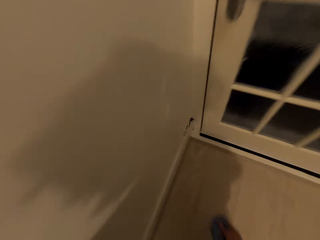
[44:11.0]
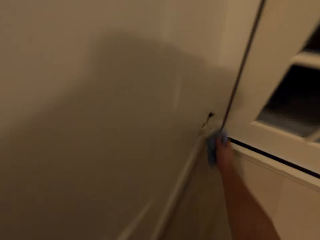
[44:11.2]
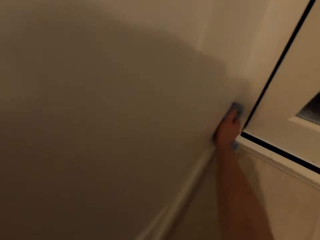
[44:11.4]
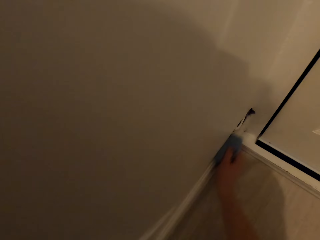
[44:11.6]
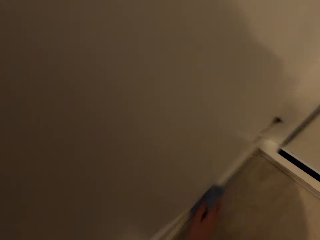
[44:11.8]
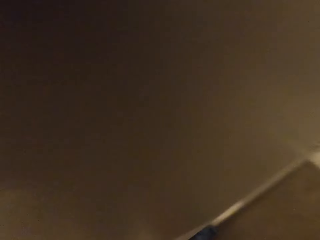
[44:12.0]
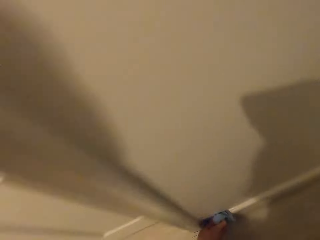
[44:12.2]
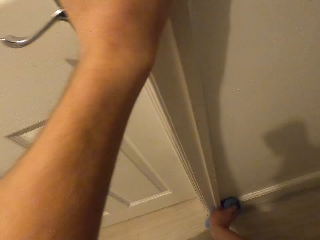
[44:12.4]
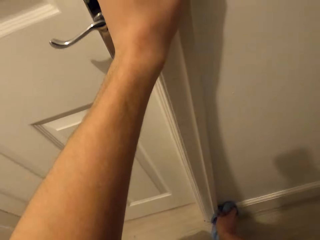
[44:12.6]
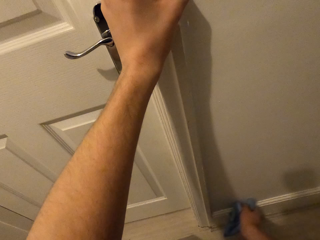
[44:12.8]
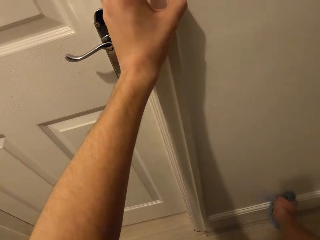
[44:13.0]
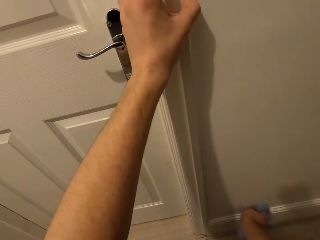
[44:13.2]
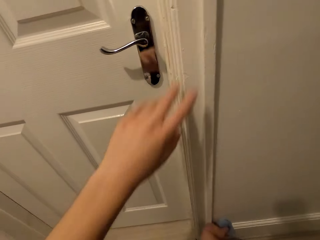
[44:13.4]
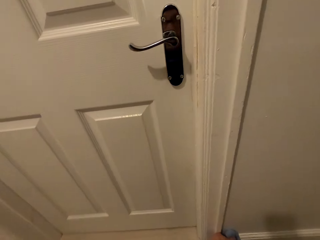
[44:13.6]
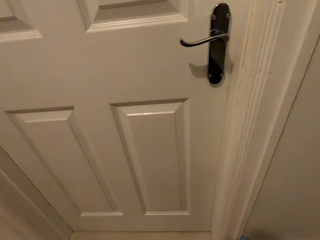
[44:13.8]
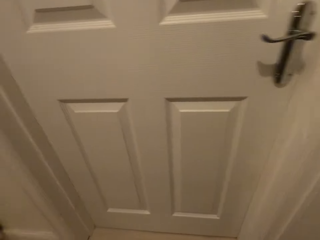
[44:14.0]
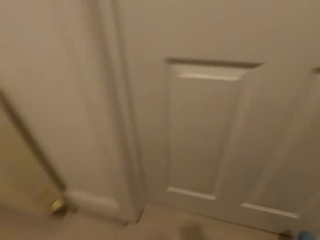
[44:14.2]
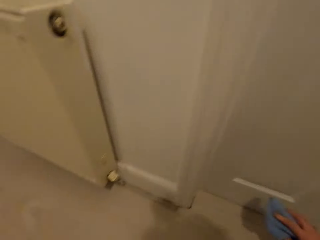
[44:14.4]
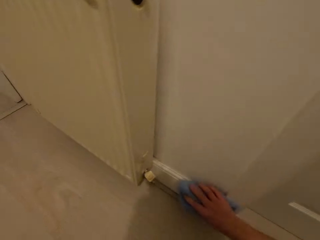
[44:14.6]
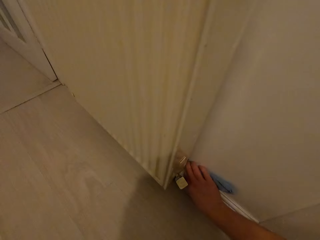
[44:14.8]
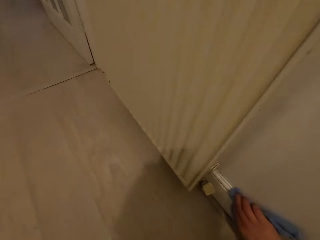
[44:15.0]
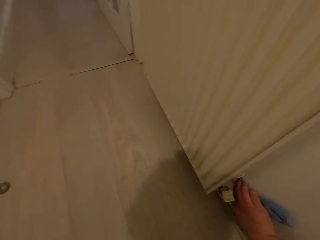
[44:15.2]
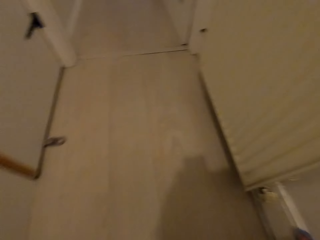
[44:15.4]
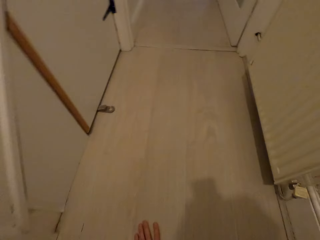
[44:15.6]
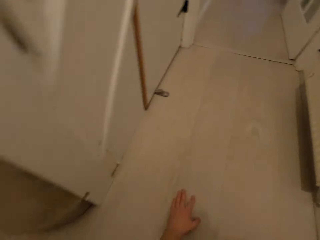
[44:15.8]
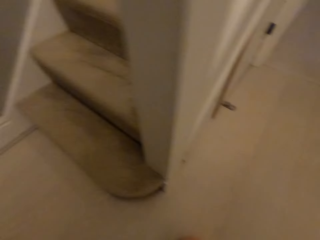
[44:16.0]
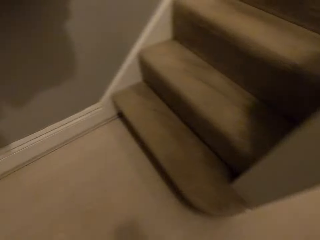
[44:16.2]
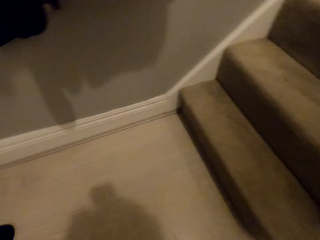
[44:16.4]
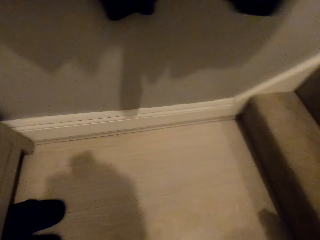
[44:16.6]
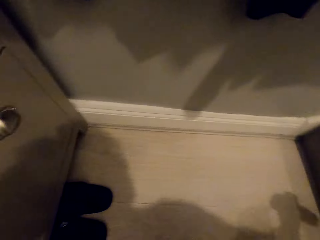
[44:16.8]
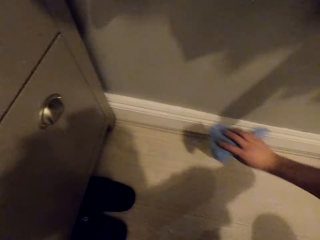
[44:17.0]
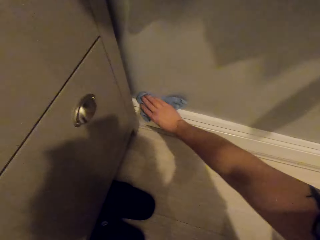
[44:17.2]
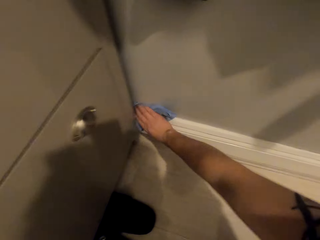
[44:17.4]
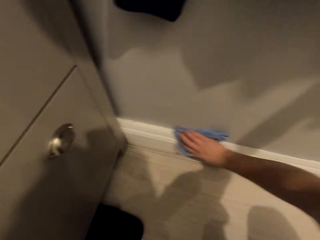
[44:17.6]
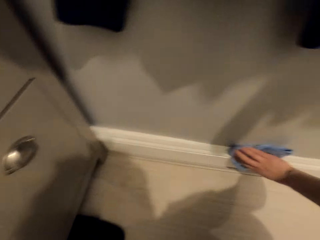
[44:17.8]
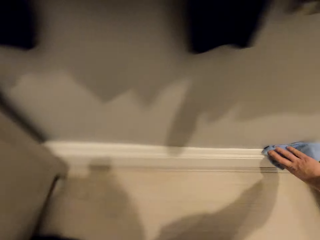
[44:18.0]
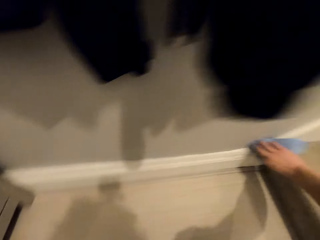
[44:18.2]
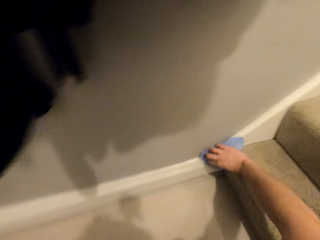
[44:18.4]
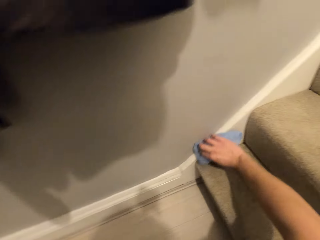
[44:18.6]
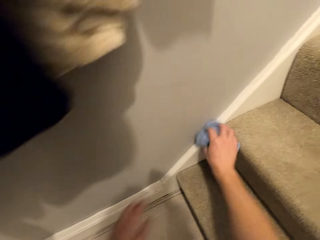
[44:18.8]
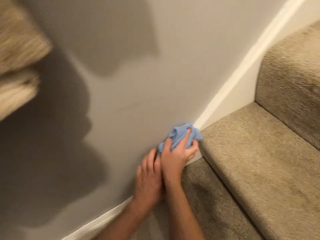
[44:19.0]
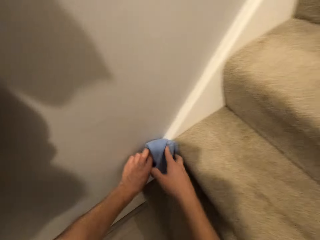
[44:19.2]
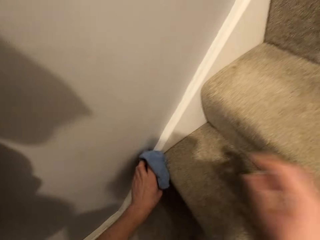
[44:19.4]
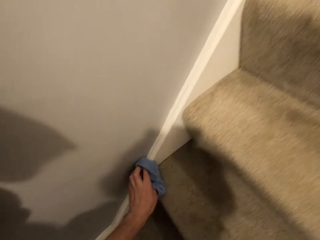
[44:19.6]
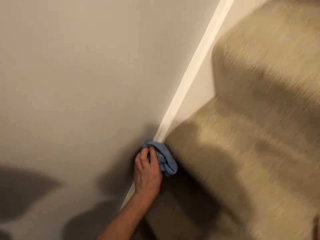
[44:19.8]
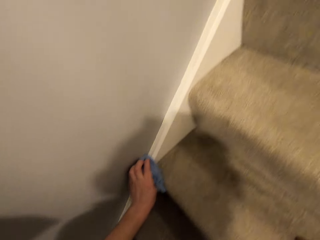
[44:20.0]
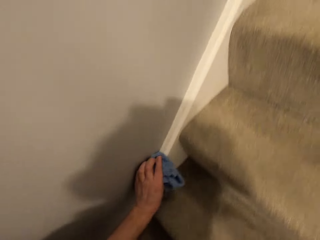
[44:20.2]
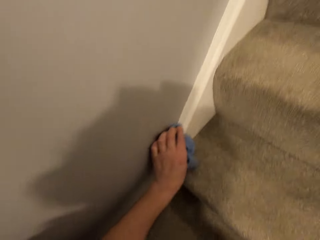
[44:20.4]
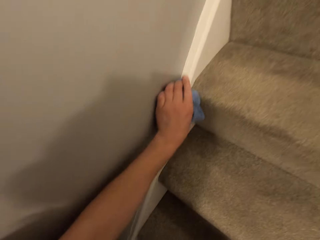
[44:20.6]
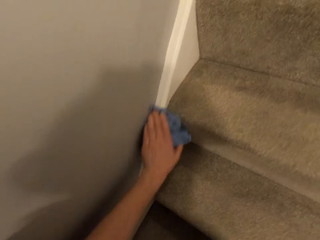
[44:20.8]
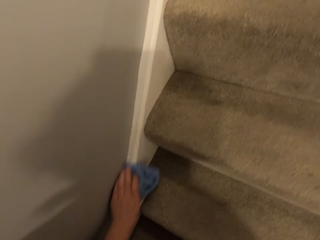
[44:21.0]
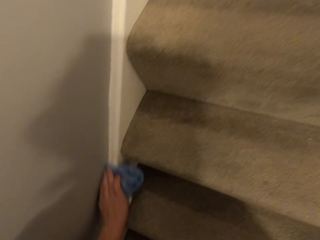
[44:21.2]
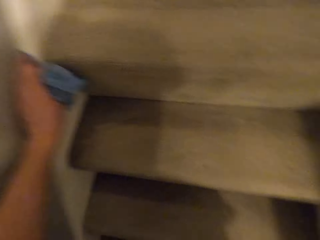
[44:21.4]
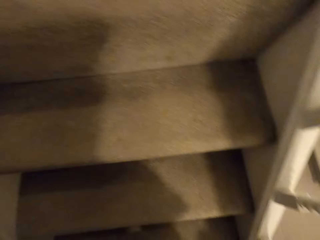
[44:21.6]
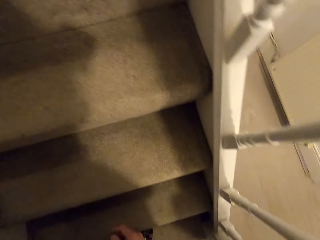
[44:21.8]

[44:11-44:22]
The camera wearer wipes the wall edge with a cloth piece. He holds the door frame. He drops his hand from the door frame. He wipes the door edge with a cloth piece. He wipes the staircase edge with a piece of cloth.

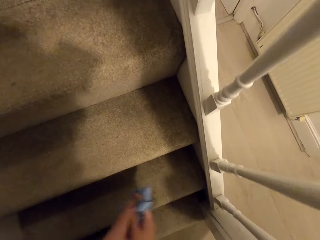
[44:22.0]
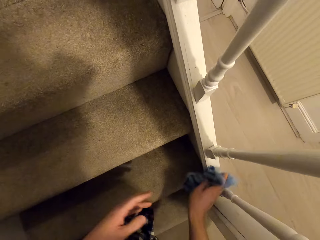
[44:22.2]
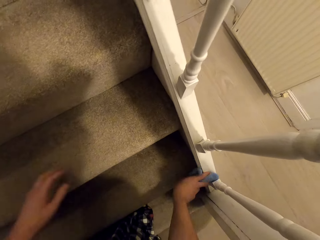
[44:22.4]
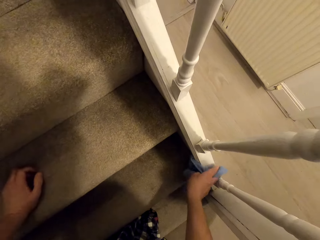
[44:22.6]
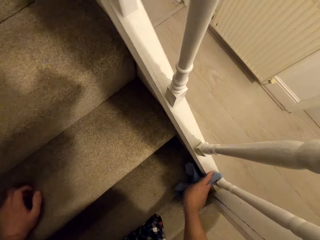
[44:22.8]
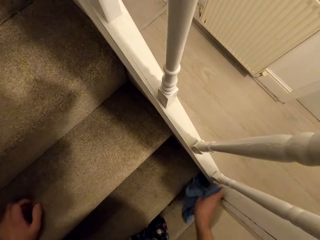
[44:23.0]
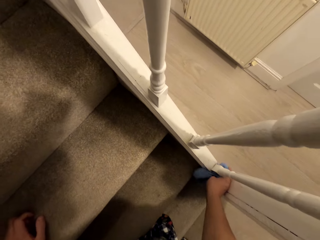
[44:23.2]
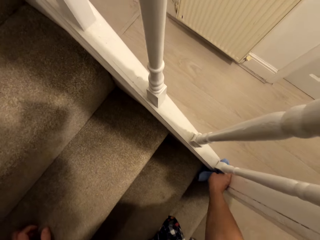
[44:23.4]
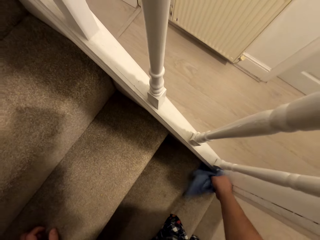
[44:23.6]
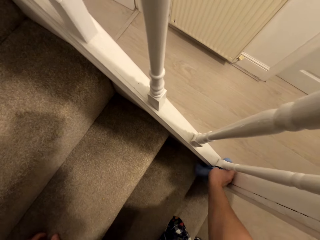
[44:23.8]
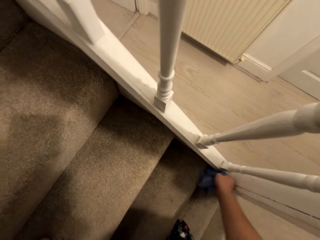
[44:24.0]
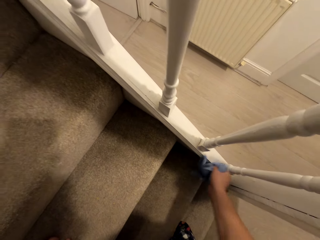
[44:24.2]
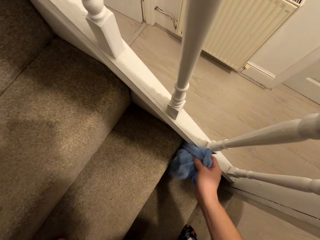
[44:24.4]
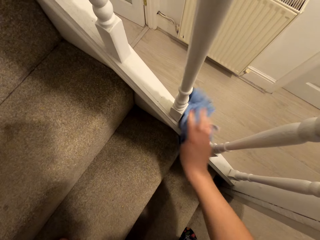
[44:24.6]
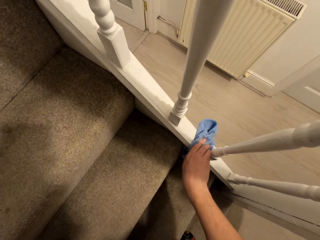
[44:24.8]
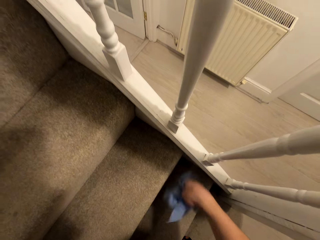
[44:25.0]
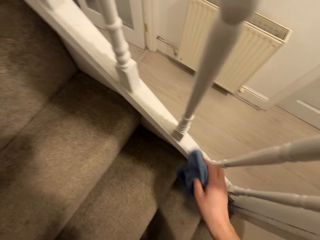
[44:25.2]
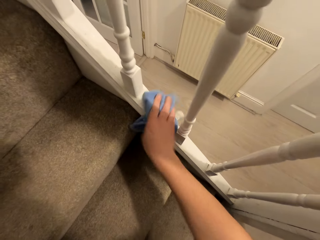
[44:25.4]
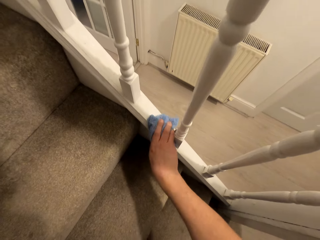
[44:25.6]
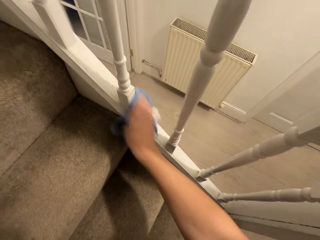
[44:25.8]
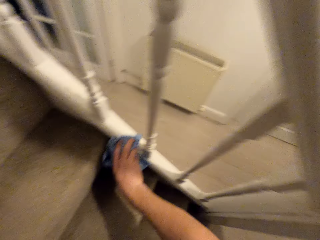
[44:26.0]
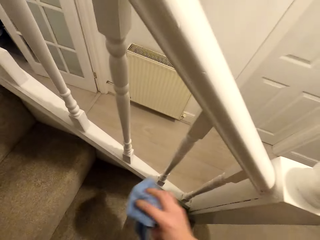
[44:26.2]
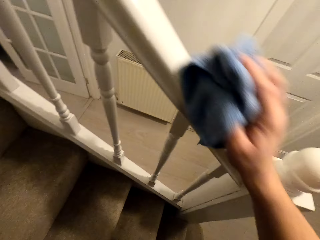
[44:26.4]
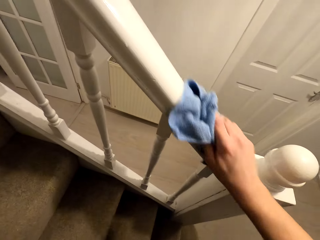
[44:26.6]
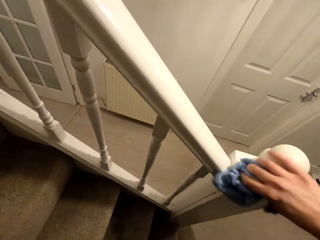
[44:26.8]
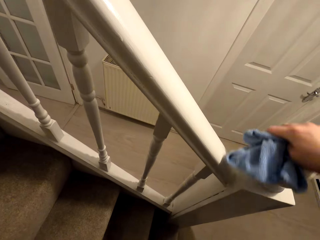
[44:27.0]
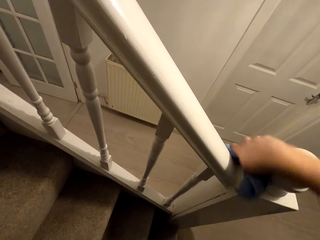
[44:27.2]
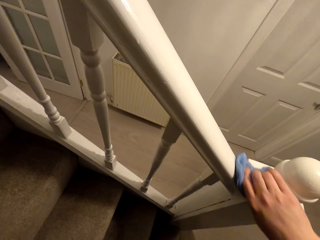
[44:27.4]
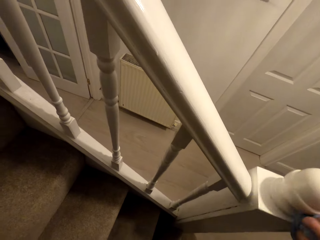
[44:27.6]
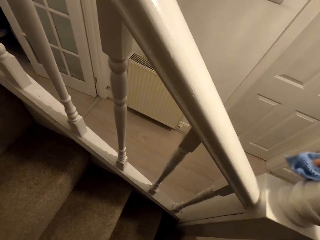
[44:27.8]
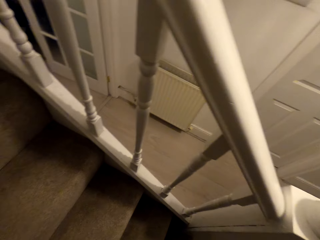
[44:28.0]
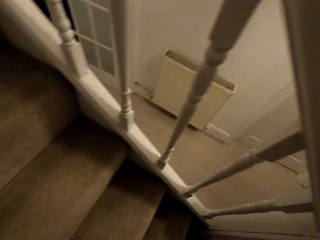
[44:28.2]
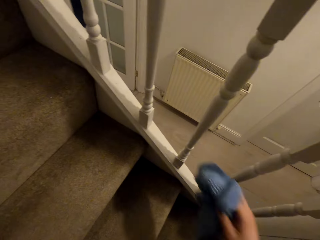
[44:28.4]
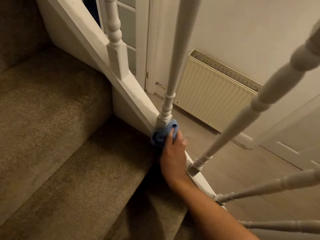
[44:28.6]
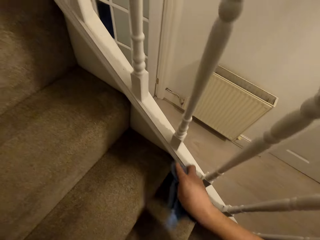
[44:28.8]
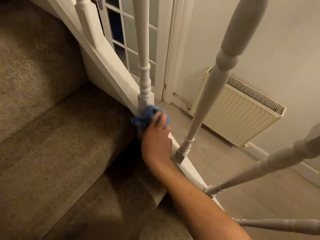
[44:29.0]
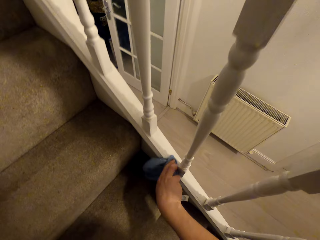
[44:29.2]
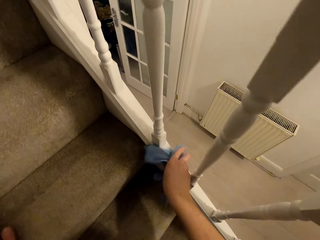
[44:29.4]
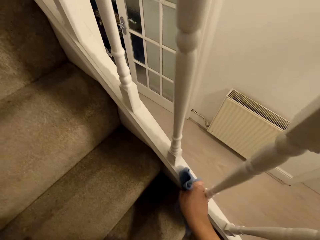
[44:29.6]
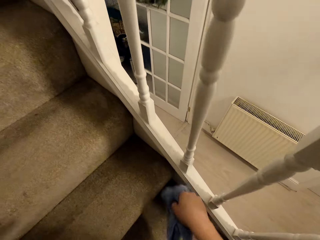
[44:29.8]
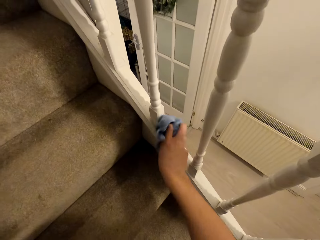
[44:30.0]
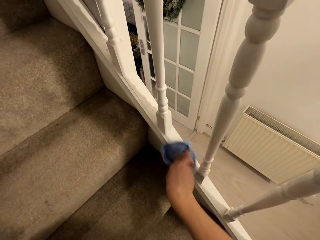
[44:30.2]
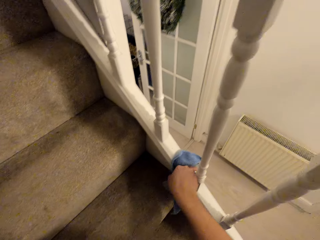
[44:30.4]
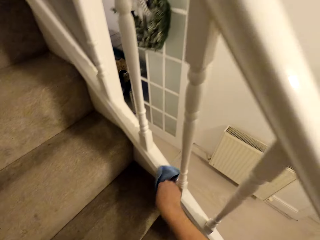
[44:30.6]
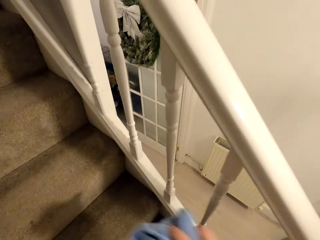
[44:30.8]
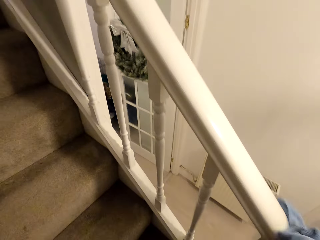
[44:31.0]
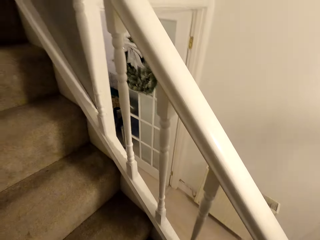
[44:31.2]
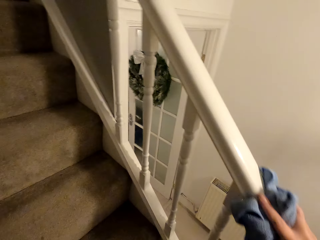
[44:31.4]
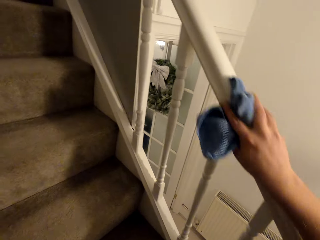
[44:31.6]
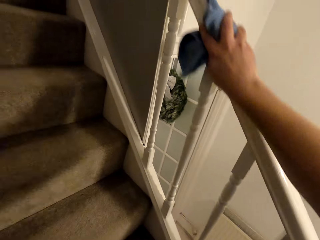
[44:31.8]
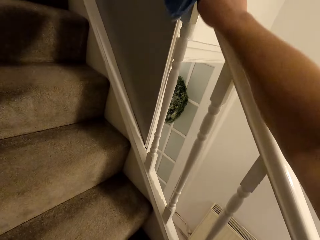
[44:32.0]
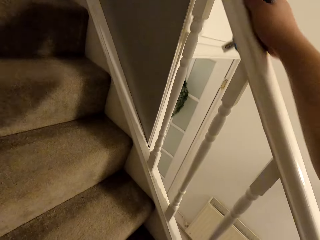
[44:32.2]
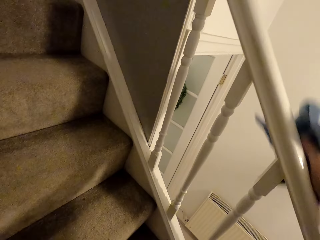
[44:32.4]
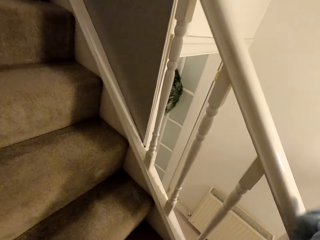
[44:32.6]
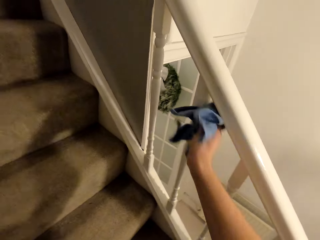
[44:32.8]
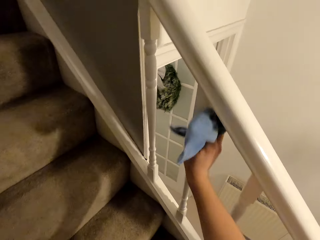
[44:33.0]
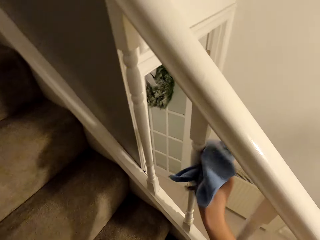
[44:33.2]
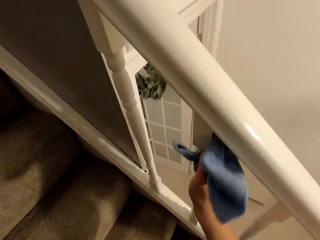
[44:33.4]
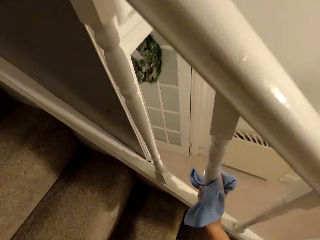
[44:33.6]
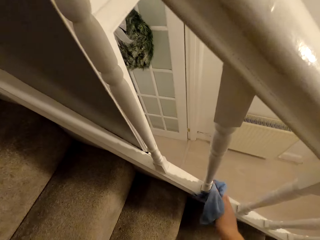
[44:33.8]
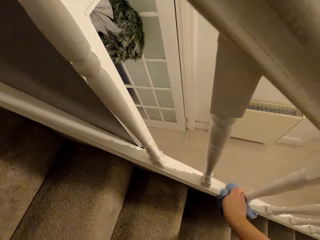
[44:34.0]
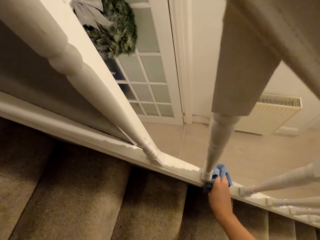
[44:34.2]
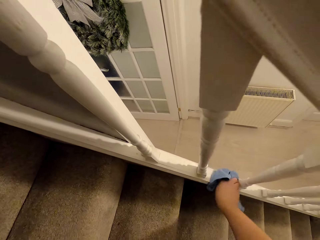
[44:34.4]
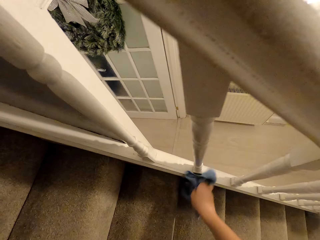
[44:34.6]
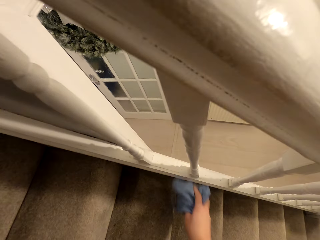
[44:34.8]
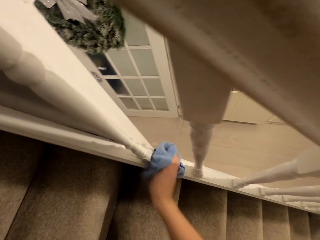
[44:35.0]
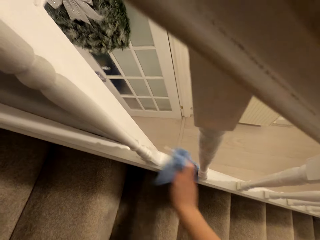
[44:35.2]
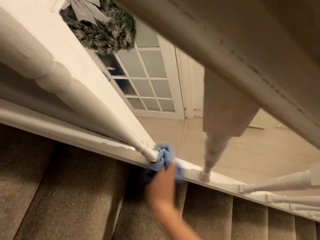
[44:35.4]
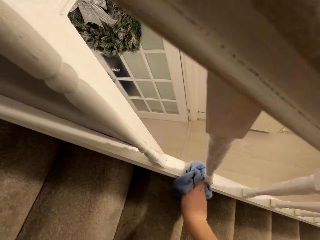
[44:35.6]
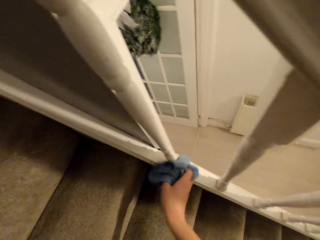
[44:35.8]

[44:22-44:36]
The camera wearer wipes in between the stairs rail. They wipe the staircase hand rail or stairs handle. They wipe in between the stair rails. They wipe the stairs handle. They wipe the rails. They wipe in between the stair rails.
